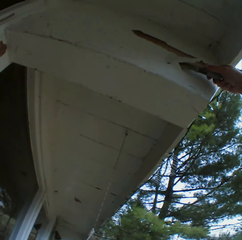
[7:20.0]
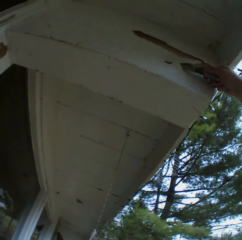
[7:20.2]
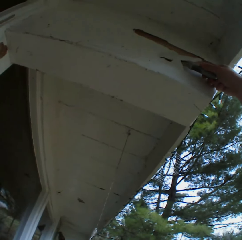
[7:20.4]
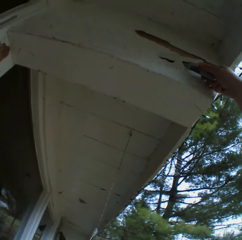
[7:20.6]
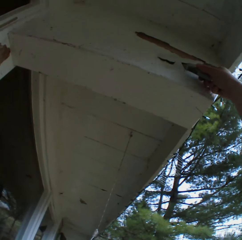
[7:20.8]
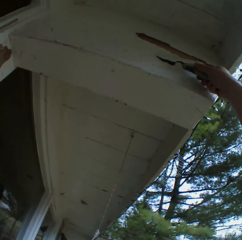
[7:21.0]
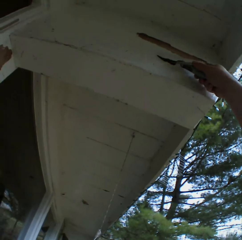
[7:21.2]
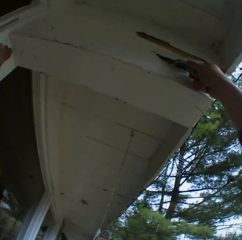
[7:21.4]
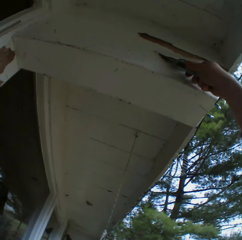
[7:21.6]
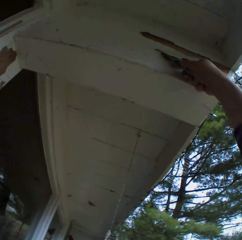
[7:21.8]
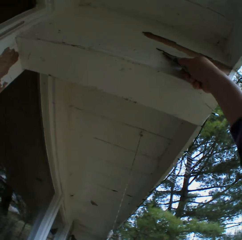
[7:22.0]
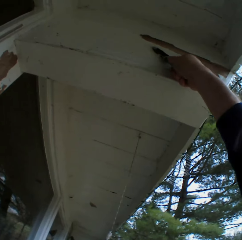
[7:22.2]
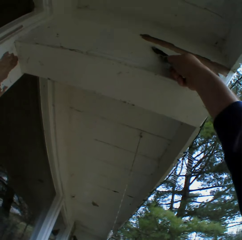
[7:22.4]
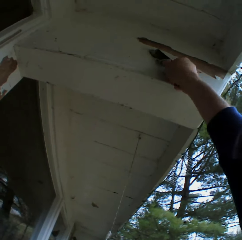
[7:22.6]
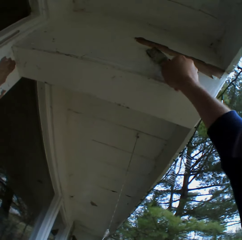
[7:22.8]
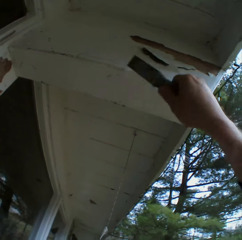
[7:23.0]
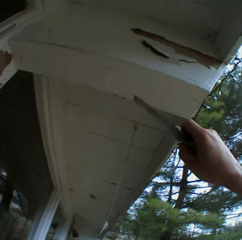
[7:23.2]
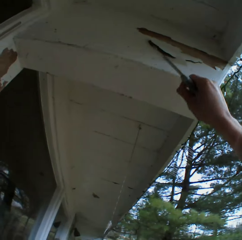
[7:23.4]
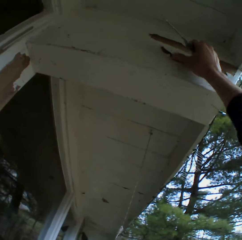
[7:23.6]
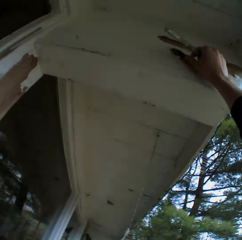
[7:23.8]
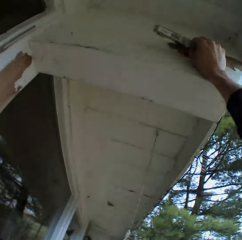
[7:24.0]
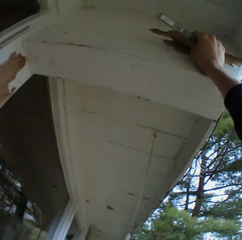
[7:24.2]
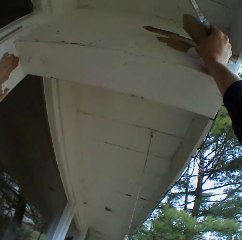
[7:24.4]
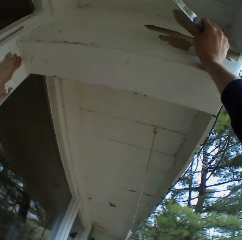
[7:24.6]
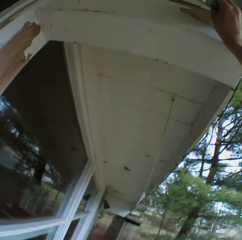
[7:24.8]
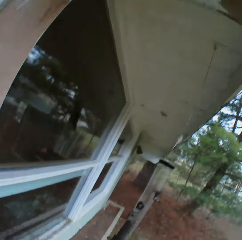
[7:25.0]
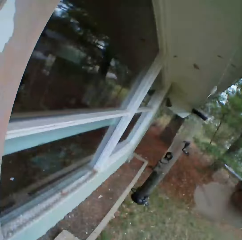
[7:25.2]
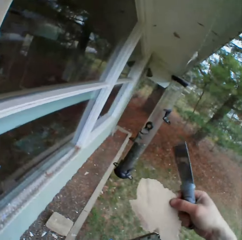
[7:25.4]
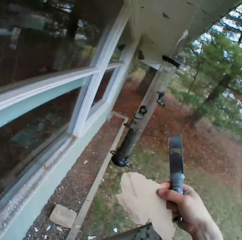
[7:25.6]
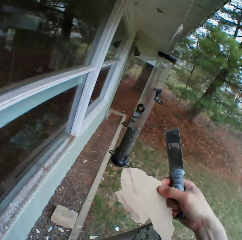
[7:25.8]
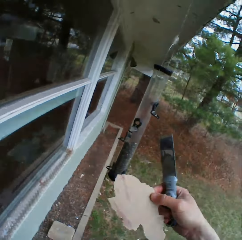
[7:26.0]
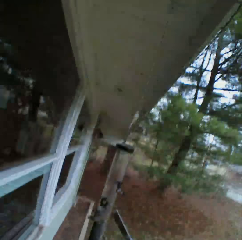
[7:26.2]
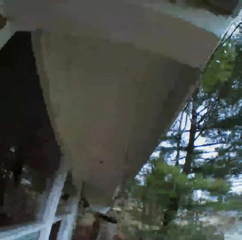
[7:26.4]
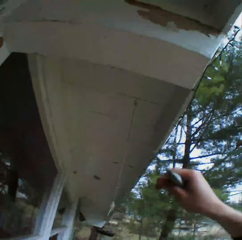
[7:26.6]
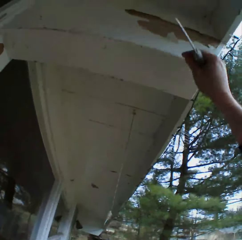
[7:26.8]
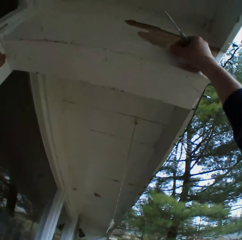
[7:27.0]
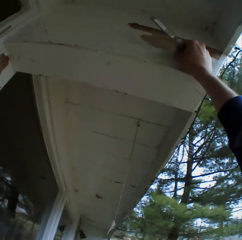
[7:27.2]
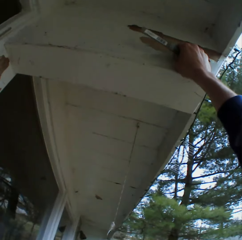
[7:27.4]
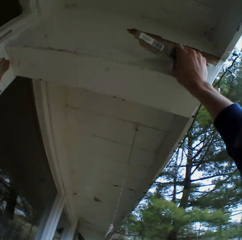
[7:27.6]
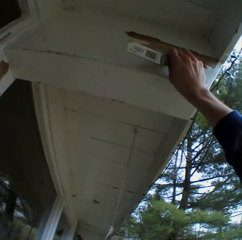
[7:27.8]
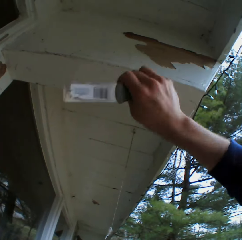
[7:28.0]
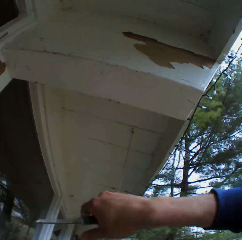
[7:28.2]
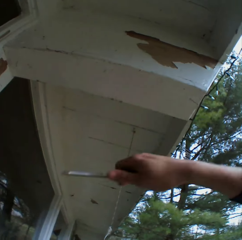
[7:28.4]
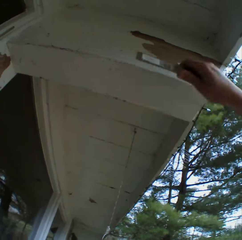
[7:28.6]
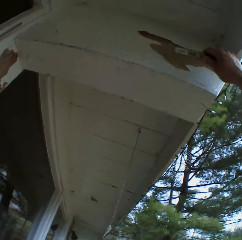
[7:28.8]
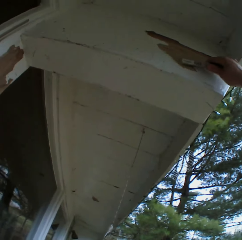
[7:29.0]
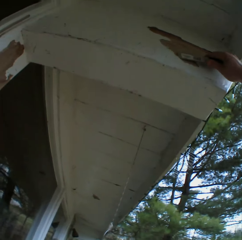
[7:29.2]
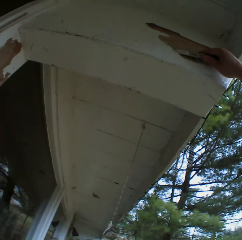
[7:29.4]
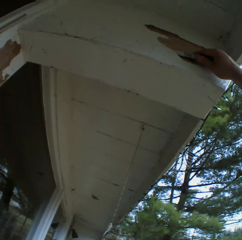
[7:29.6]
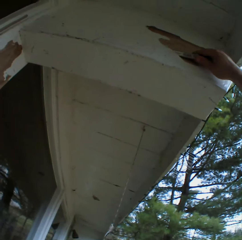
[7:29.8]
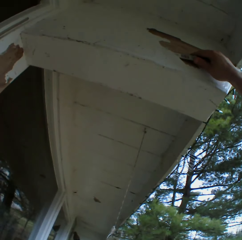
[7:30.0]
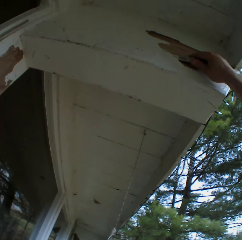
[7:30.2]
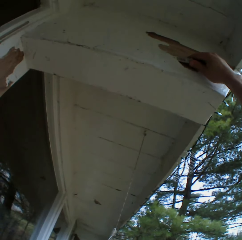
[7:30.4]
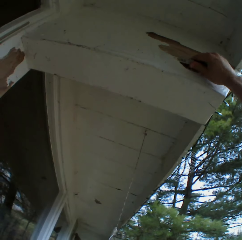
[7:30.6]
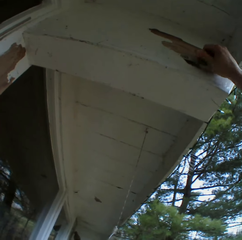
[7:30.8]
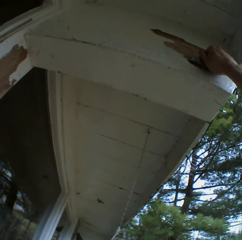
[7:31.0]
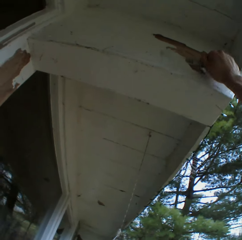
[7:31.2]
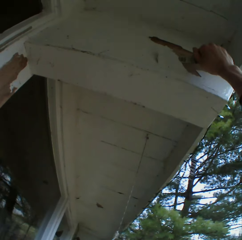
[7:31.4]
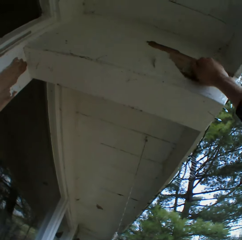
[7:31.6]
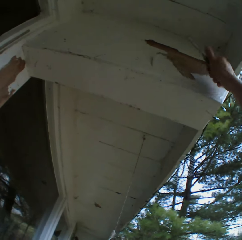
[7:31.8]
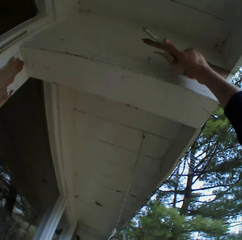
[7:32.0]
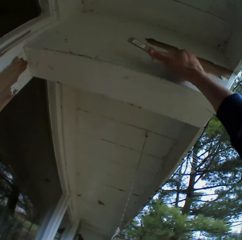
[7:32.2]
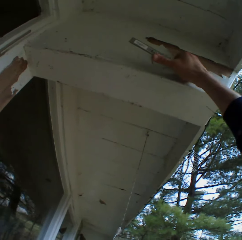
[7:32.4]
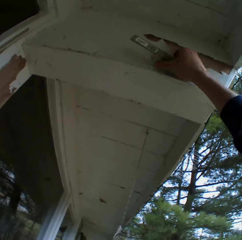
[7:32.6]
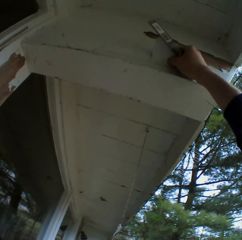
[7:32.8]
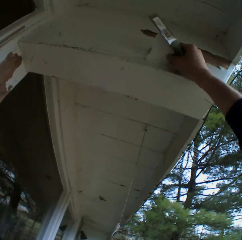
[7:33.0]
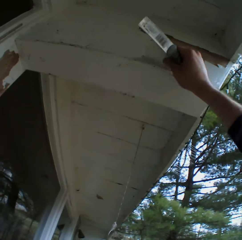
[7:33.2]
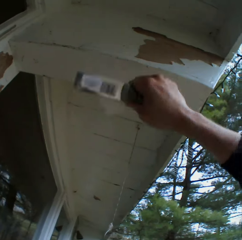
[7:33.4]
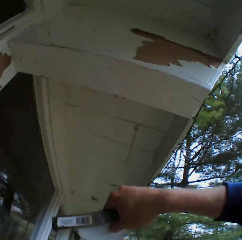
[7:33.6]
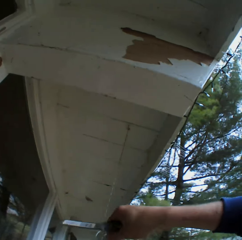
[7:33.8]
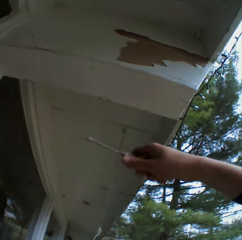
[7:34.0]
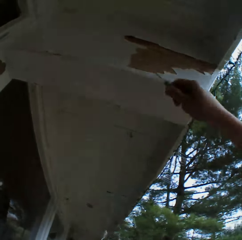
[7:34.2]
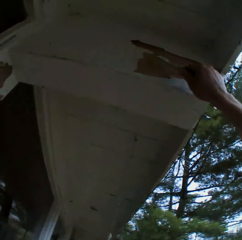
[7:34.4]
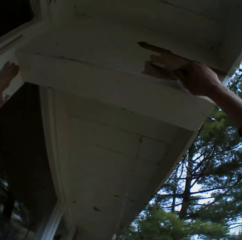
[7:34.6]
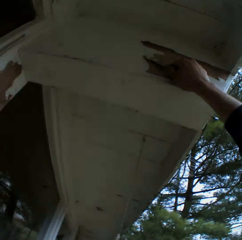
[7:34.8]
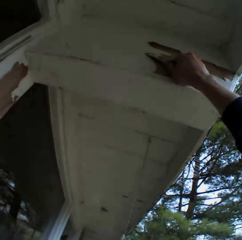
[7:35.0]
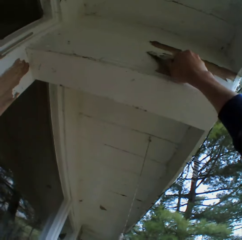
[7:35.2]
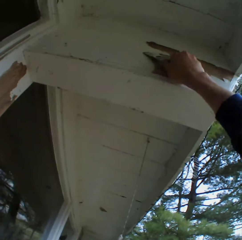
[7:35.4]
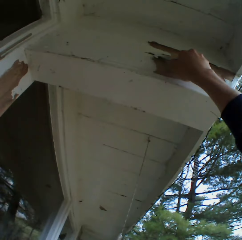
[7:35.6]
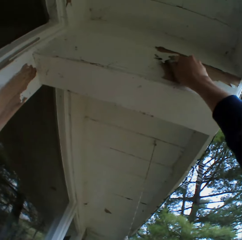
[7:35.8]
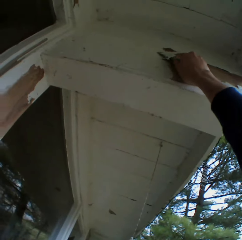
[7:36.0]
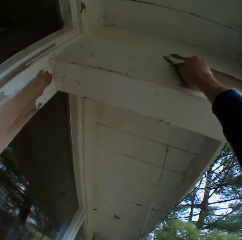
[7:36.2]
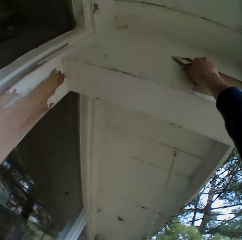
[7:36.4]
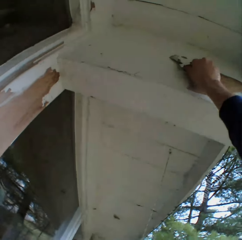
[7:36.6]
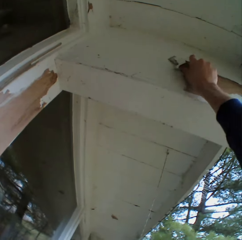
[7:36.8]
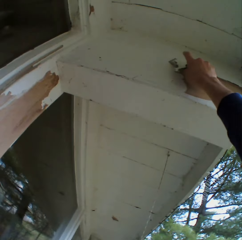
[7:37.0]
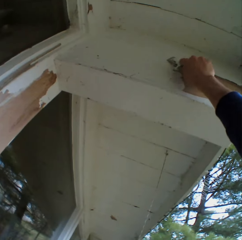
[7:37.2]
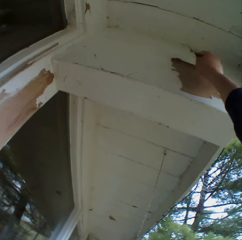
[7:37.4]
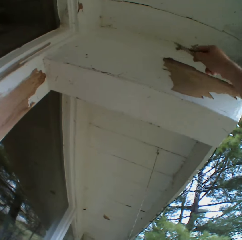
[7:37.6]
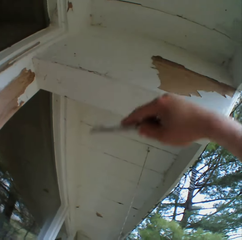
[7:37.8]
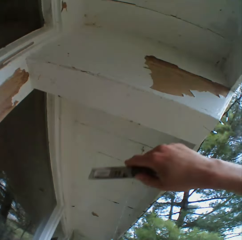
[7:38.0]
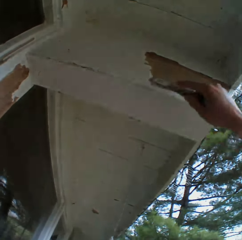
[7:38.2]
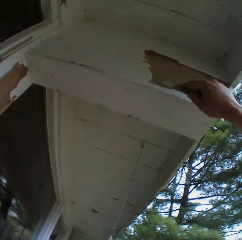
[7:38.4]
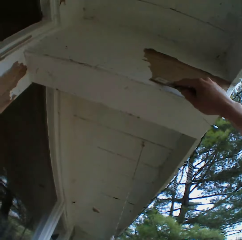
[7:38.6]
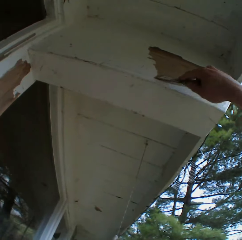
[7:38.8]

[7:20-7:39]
The camera wearer removes the dried paint with his hand. He looks at the dried paint on his hand. He removes the dried paint with his hand. He removes the dried paint with a metal scraper. He removes the dried paint with his hand. He removes it again.

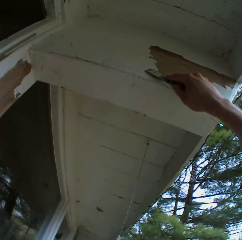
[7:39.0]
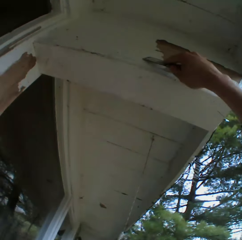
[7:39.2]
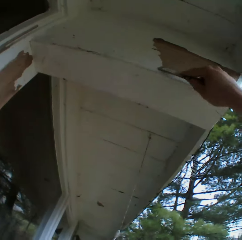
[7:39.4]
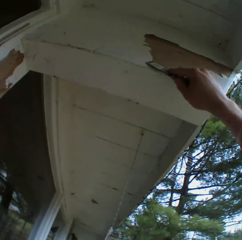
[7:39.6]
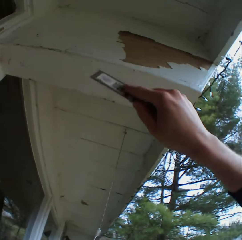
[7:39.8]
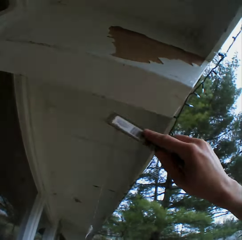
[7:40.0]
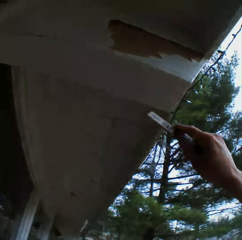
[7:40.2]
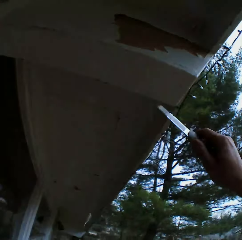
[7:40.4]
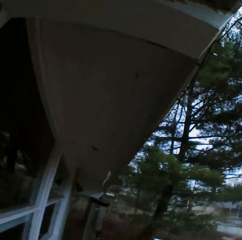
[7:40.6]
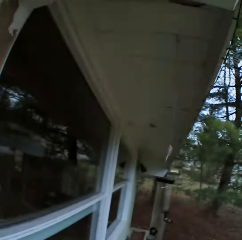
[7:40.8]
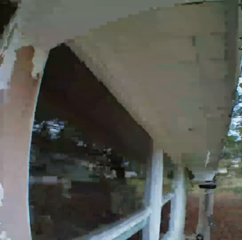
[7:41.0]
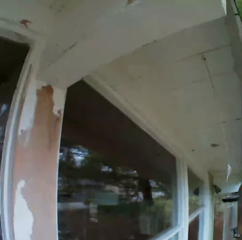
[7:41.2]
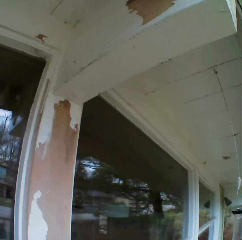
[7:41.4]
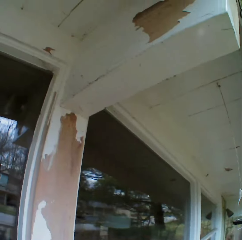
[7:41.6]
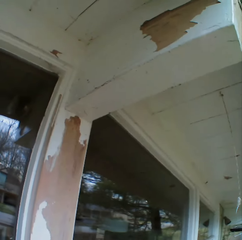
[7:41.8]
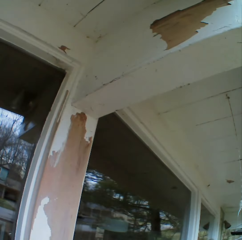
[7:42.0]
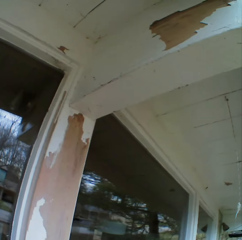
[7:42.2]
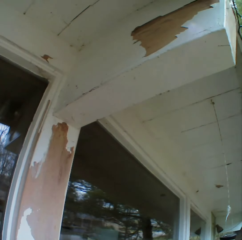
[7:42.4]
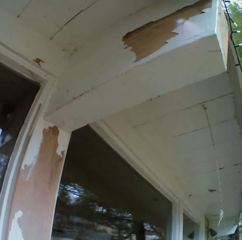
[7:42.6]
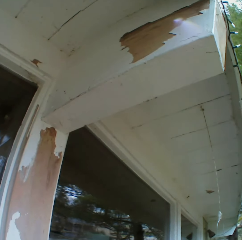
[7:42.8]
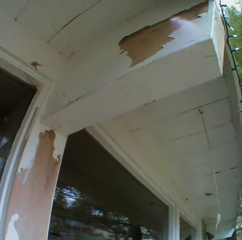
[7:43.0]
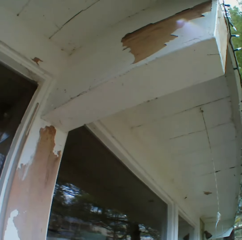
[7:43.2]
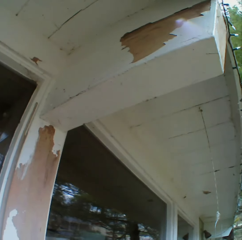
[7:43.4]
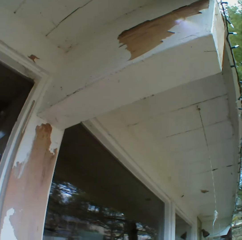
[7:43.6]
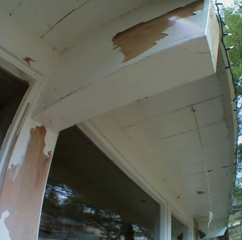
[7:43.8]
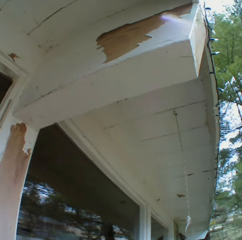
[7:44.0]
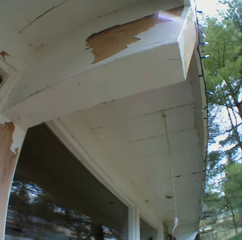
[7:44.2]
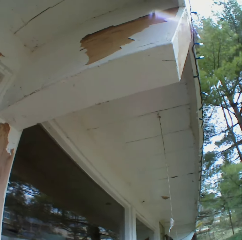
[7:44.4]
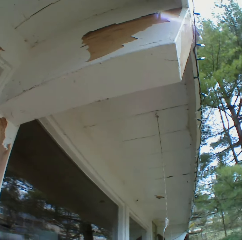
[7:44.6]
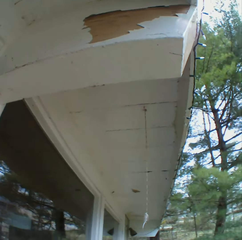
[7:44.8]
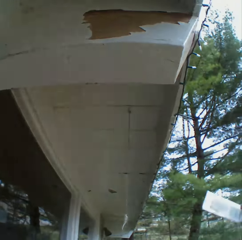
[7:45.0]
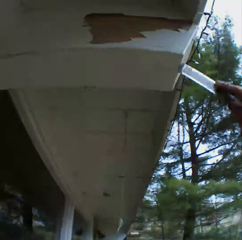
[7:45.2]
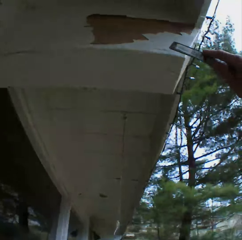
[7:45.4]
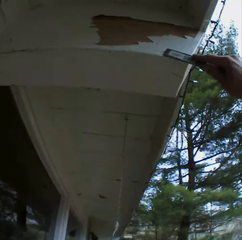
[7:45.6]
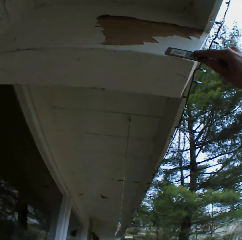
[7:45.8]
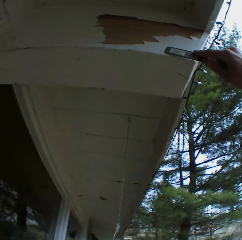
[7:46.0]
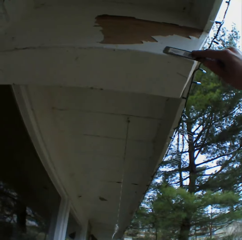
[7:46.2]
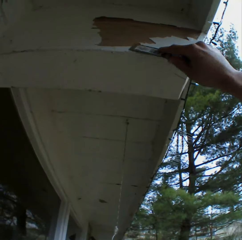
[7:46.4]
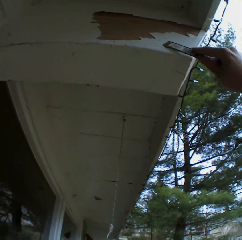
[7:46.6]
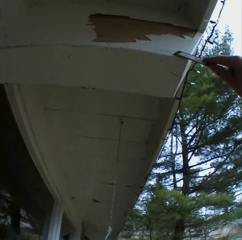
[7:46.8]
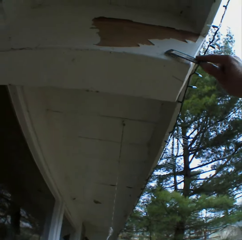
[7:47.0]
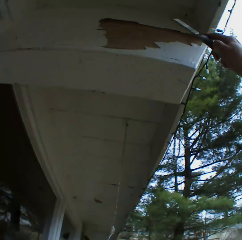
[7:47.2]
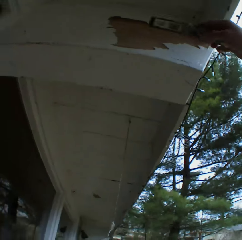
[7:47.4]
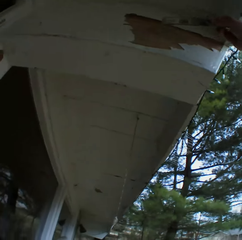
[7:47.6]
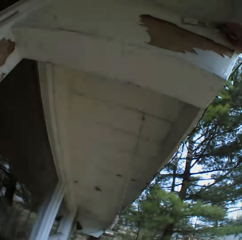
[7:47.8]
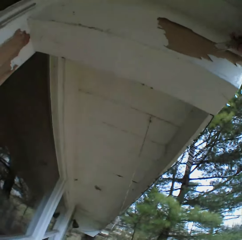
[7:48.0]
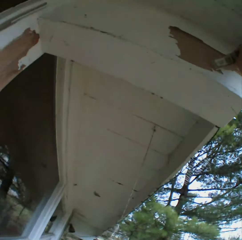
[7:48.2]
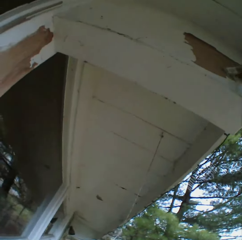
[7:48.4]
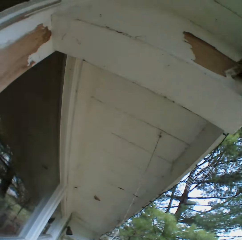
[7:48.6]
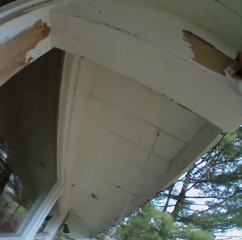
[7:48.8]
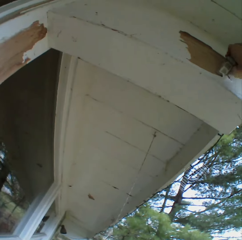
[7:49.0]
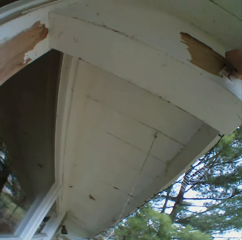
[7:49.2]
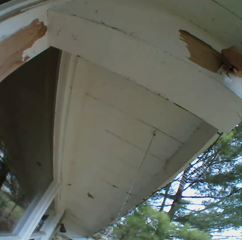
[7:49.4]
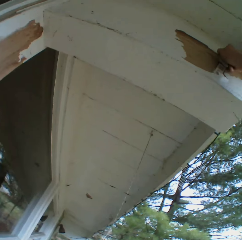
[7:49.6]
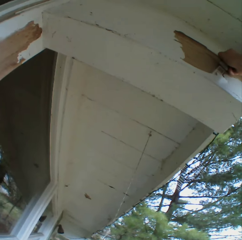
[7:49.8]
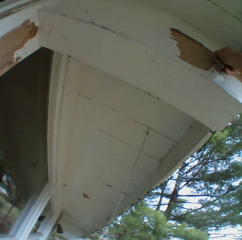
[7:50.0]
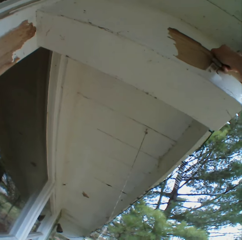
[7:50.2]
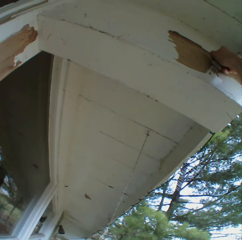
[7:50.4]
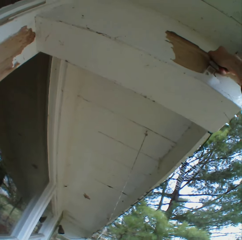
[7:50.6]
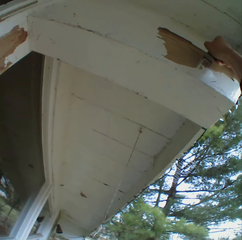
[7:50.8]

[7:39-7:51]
The camera wearer stops to remove the paint for a while. They remove the dried paint with a metal scraper.
